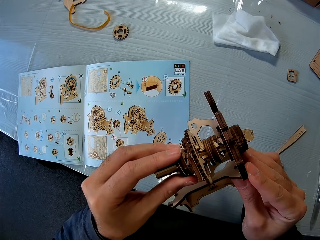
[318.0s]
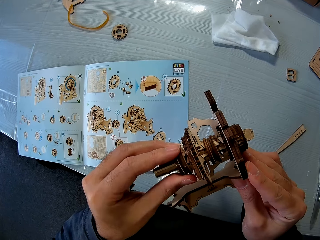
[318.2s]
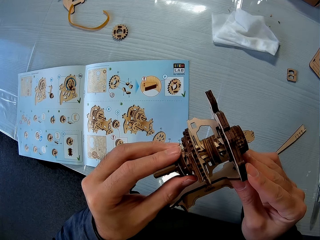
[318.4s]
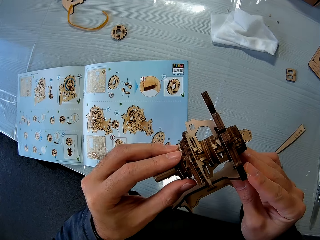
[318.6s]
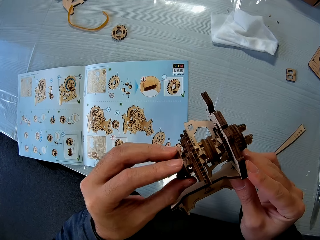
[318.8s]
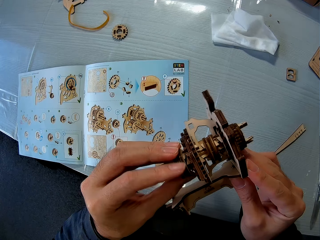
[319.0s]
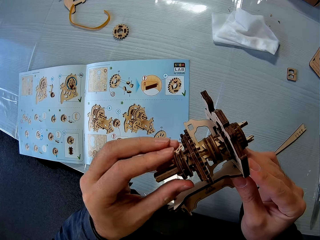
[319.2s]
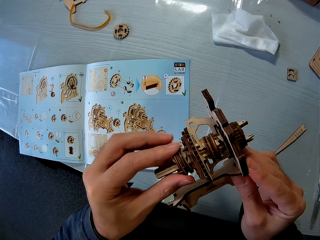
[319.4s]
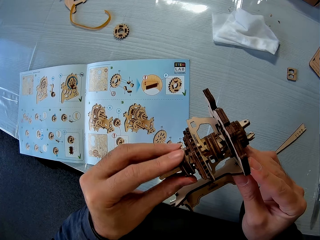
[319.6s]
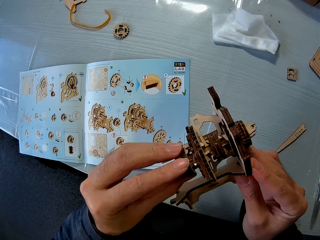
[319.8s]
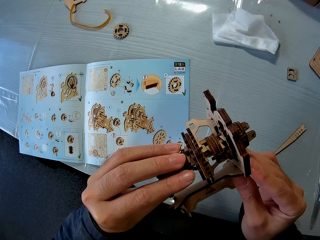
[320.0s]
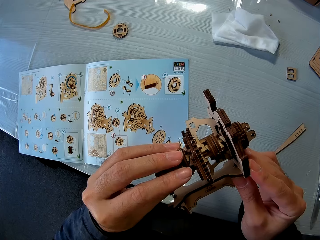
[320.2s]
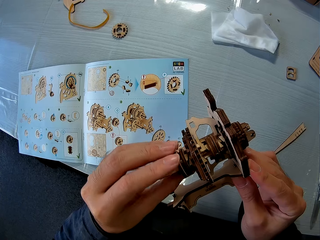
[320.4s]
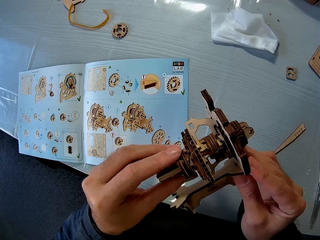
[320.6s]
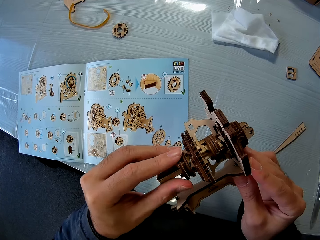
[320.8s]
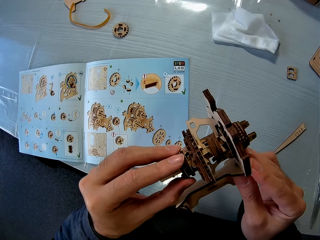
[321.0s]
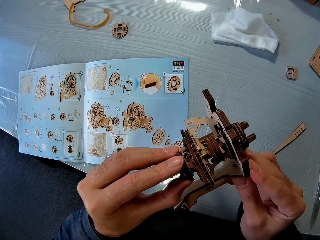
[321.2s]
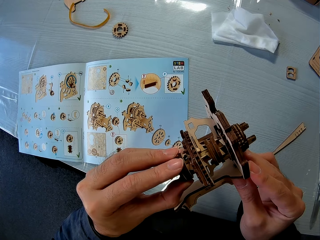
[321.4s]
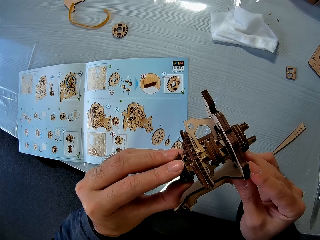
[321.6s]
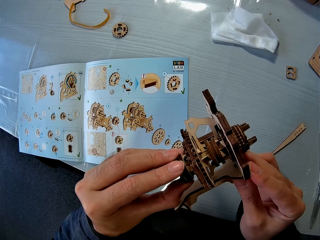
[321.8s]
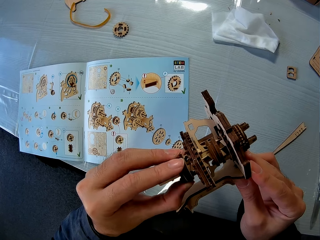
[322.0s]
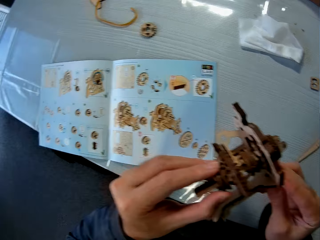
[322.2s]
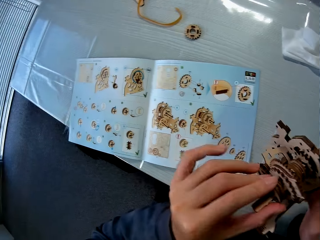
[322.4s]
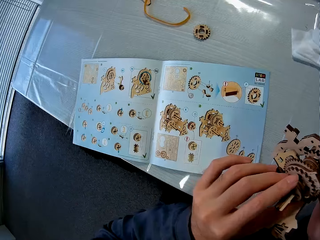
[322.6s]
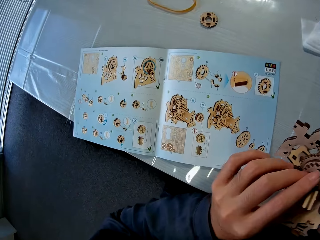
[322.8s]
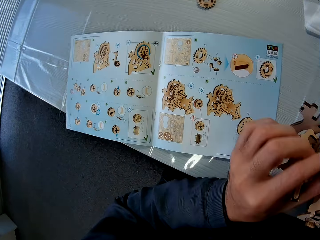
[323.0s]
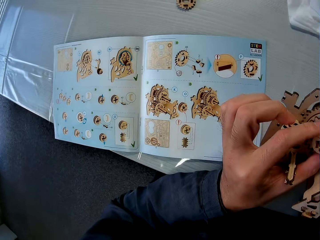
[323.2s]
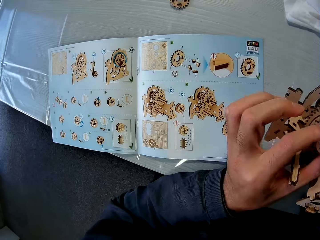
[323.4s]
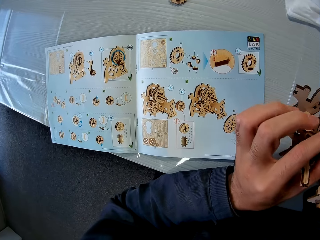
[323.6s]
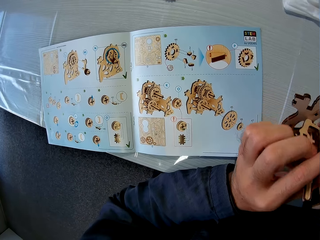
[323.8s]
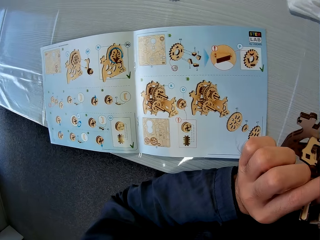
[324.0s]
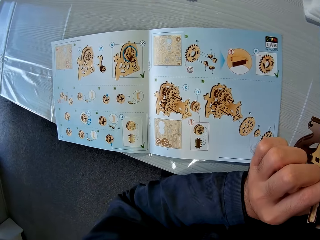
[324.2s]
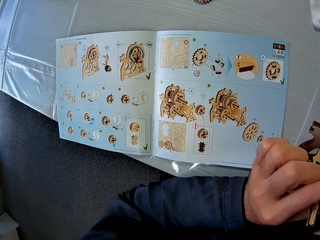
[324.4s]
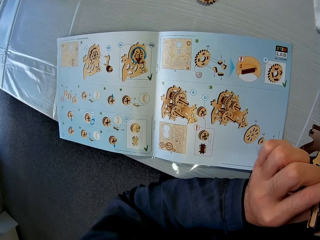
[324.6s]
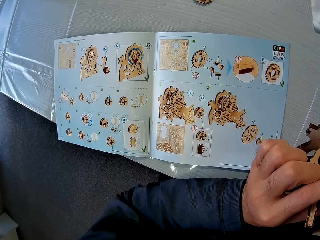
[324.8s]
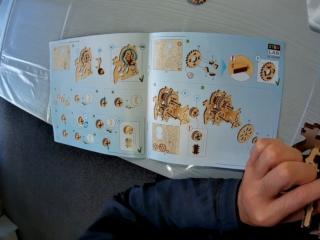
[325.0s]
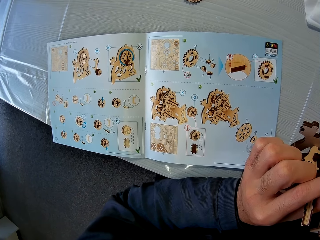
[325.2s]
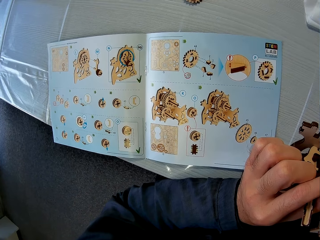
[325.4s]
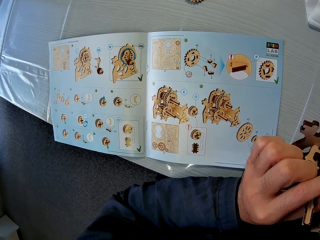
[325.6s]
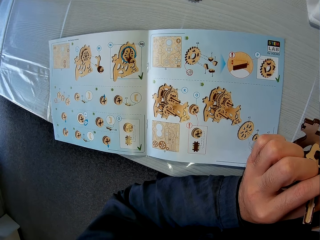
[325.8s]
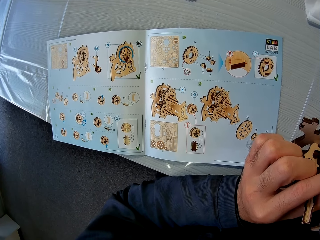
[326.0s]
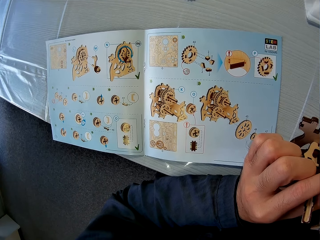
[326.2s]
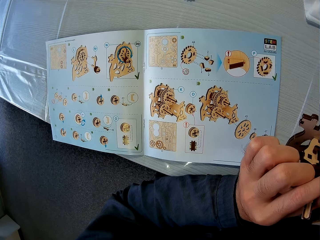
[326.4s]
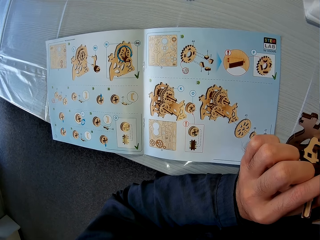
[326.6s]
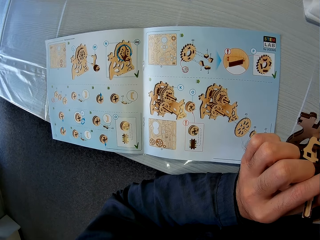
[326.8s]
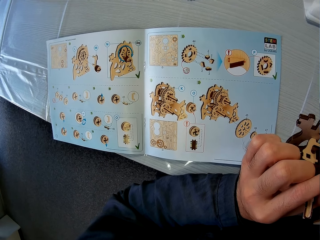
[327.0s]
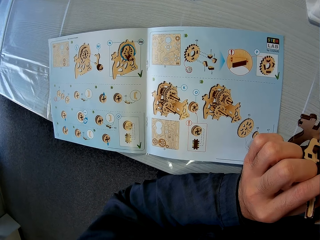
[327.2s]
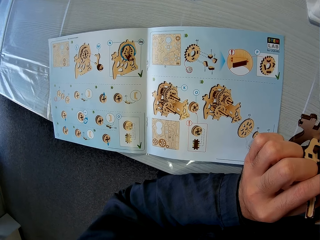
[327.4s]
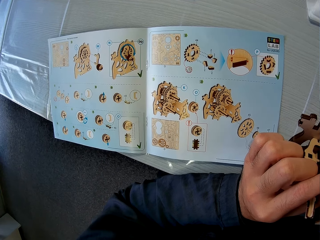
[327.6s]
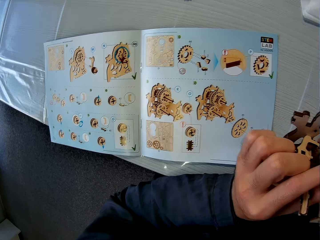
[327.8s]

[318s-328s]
The camera wearer reads the book.

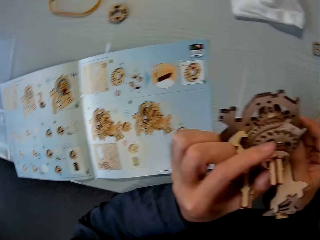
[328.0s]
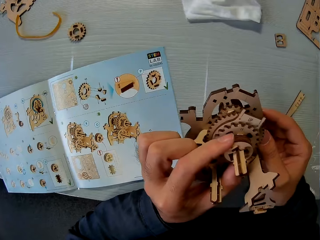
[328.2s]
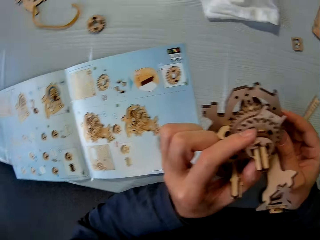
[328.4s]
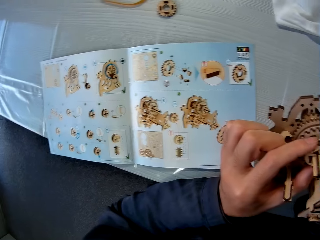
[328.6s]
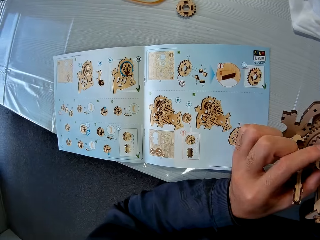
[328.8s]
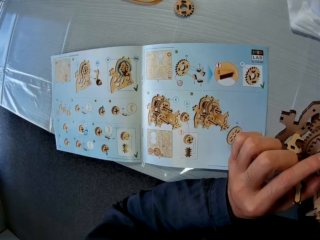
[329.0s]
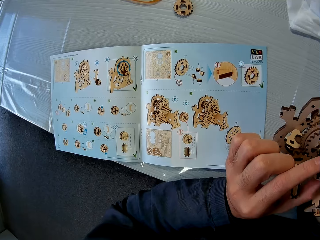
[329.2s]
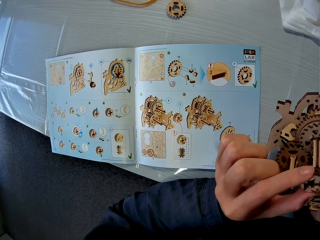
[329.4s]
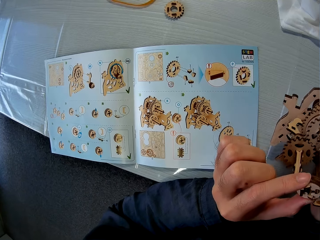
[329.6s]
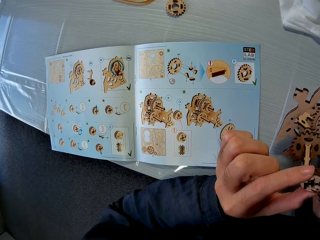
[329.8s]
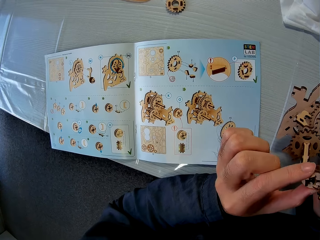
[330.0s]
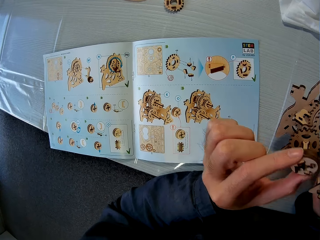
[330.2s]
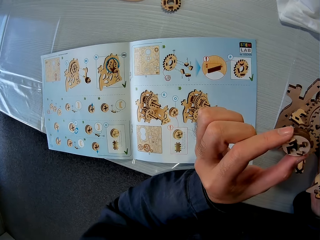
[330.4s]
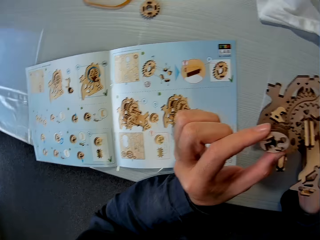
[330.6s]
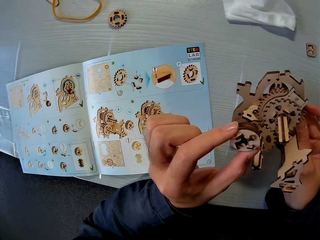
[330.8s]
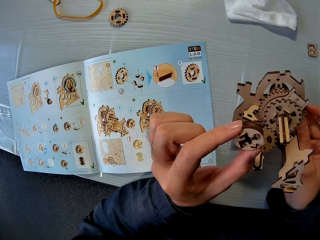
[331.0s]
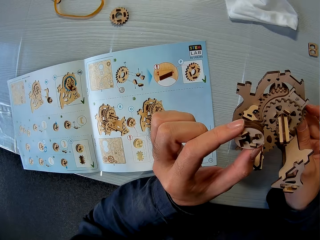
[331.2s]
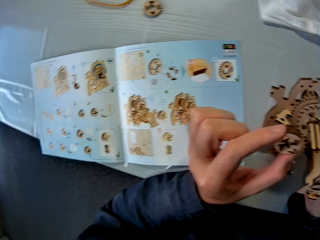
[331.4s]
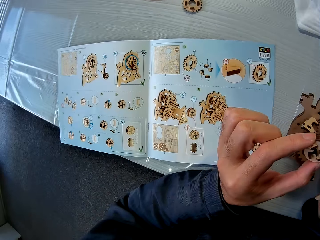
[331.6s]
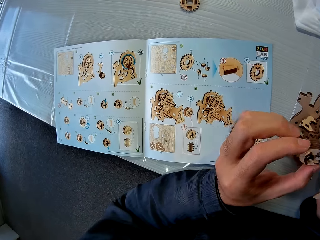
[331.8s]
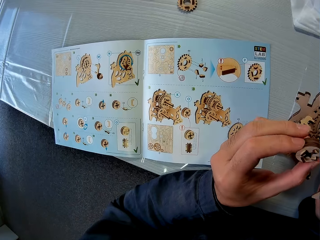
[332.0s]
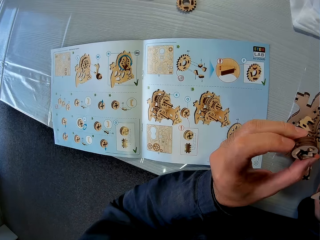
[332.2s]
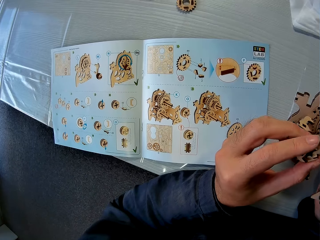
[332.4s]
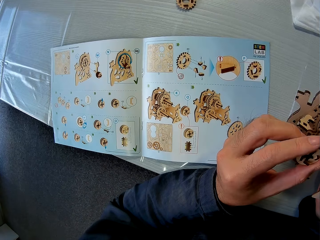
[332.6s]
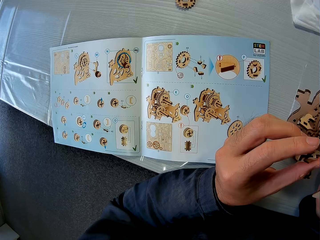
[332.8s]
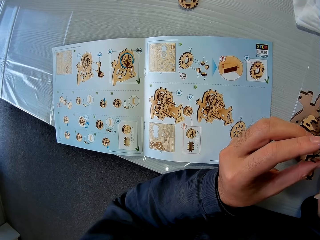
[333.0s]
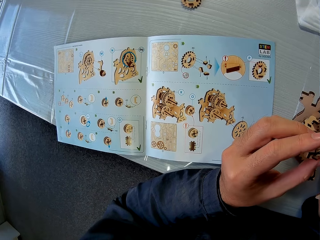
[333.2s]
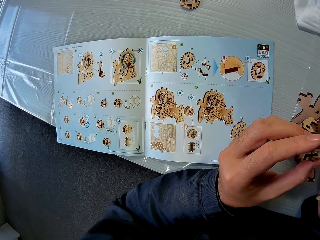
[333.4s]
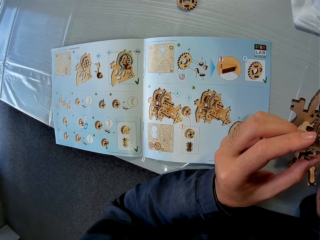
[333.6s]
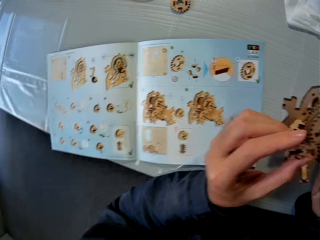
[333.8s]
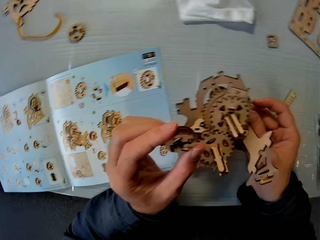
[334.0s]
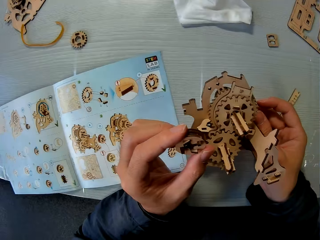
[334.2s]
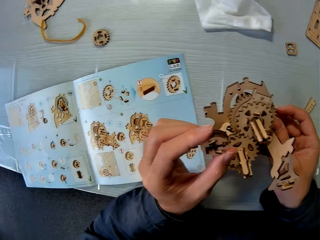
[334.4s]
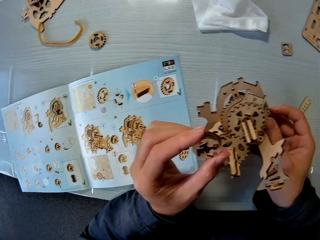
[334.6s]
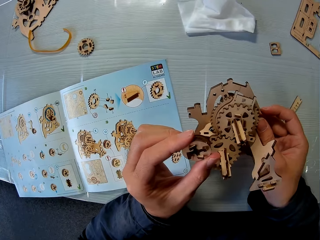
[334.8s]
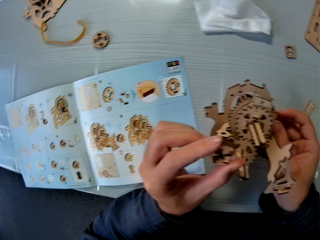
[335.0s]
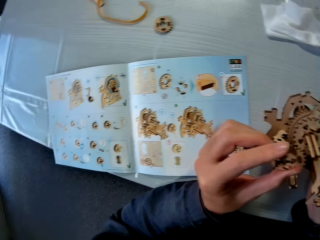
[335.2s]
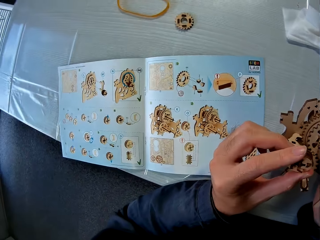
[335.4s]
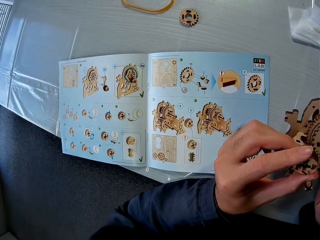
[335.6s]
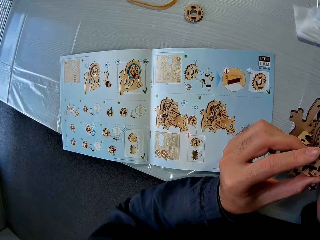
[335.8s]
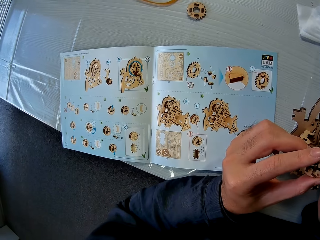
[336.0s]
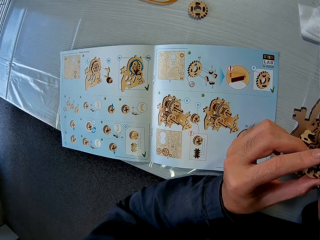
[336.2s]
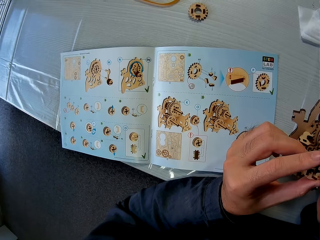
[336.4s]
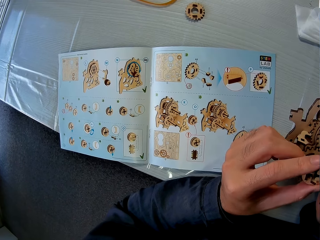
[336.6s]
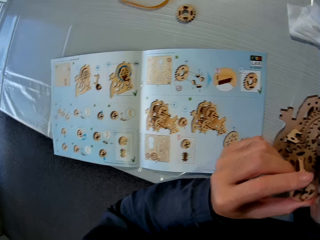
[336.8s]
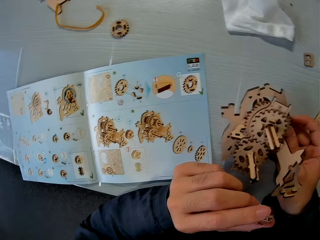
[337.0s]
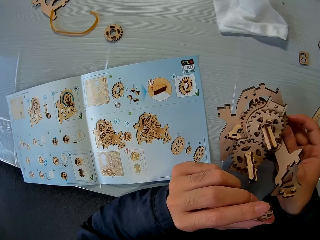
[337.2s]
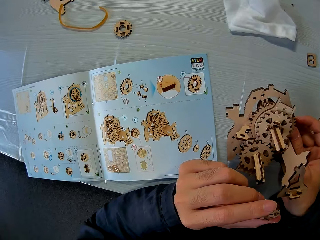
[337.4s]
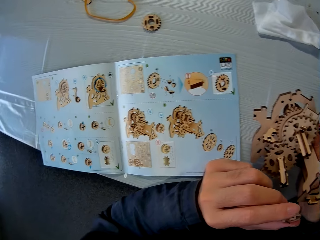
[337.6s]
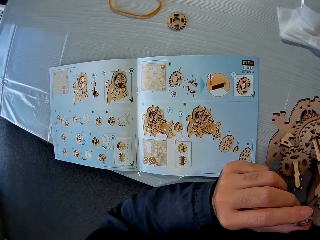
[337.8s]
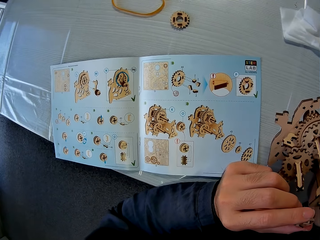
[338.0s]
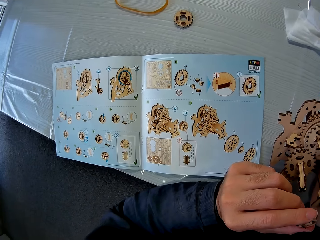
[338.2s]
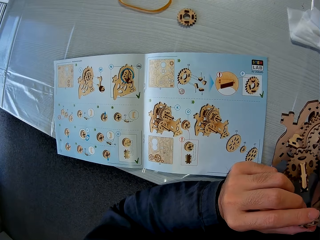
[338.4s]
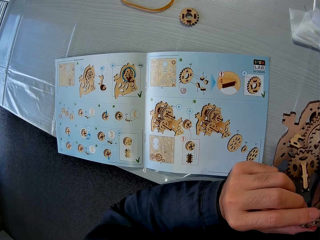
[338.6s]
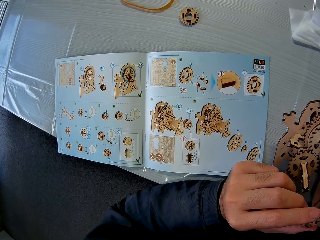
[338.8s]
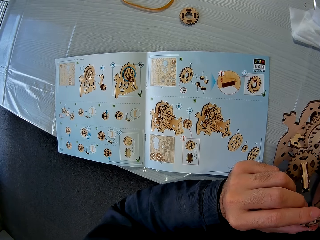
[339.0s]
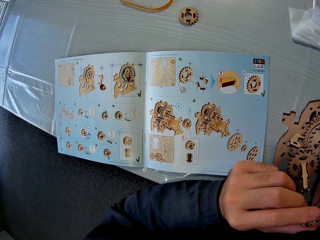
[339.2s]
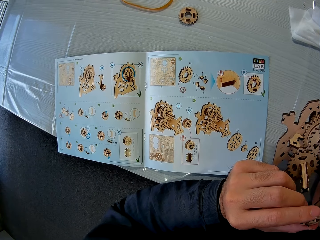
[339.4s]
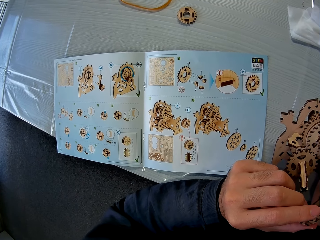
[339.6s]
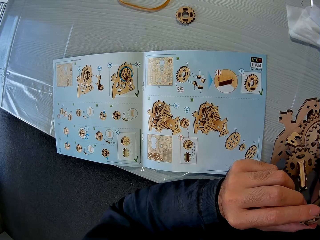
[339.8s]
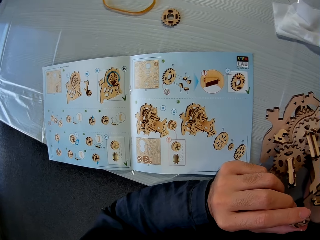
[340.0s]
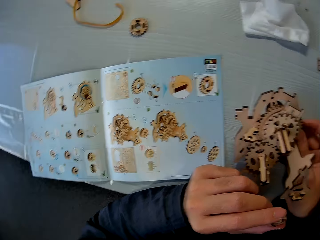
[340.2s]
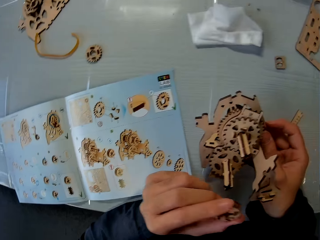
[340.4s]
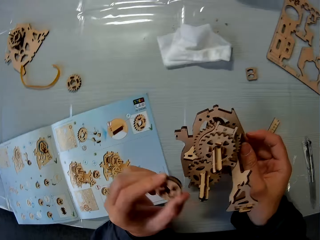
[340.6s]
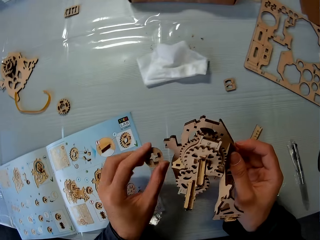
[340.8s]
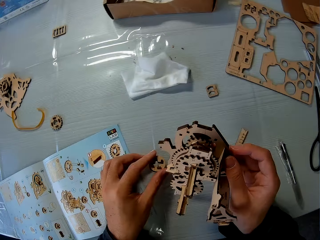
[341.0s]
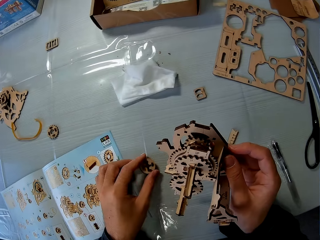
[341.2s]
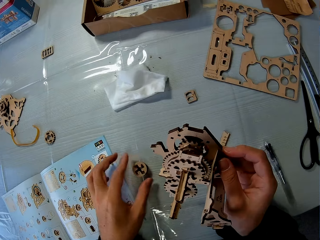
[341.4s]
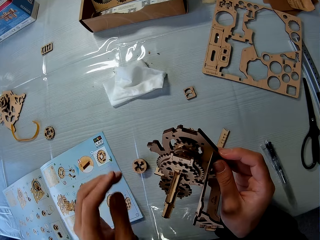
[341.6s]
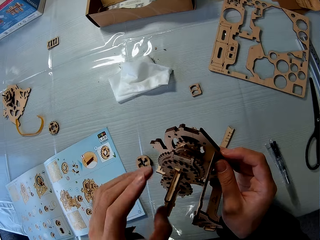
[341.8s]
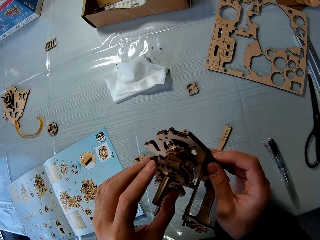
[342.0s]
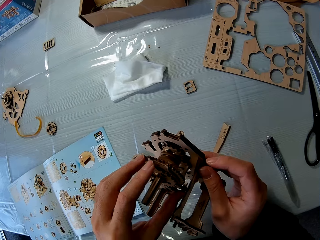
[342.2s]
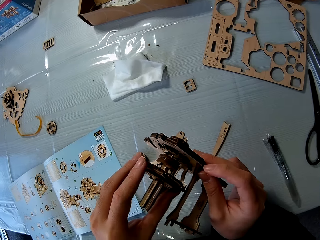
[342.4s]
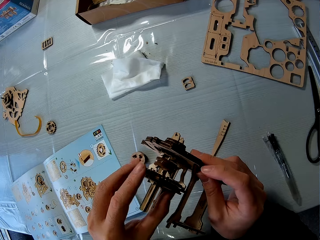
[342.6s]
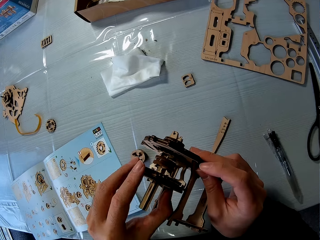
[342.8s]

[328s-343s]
The camera wearer removes the wooden piece from the laser cut wooden craft. They hold the wooden piece. They read the book. They drop the wood piece on the table.
